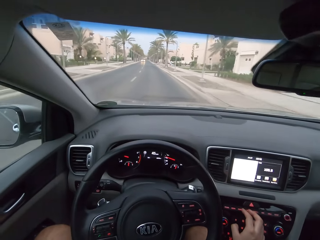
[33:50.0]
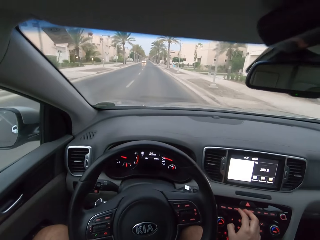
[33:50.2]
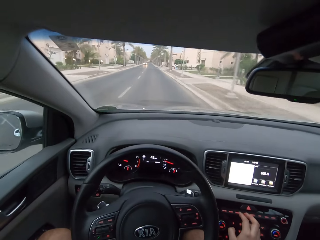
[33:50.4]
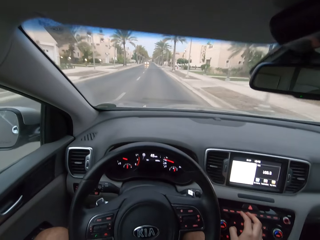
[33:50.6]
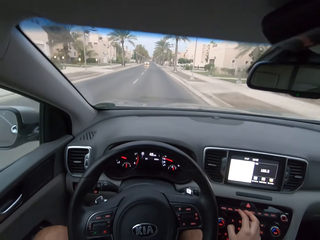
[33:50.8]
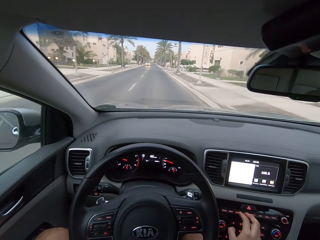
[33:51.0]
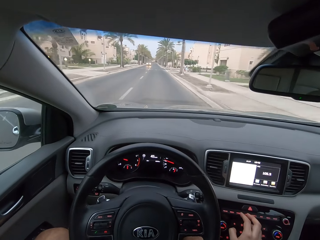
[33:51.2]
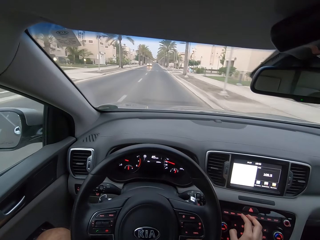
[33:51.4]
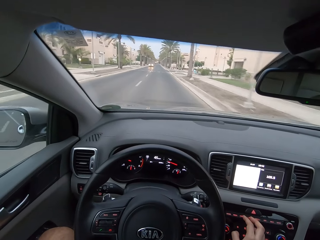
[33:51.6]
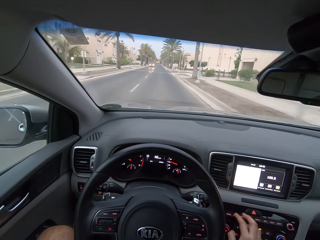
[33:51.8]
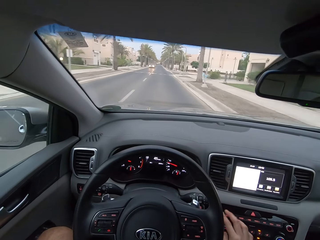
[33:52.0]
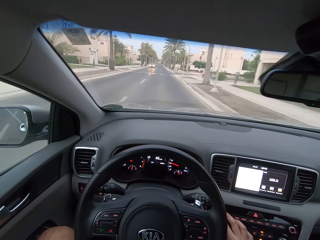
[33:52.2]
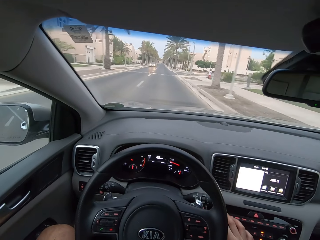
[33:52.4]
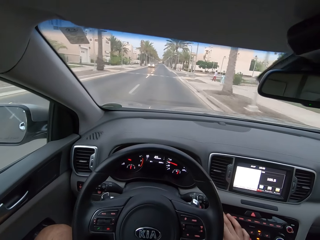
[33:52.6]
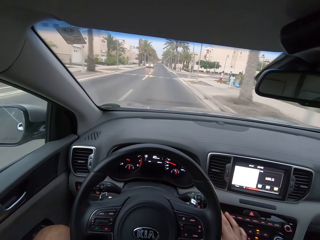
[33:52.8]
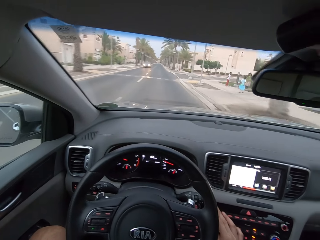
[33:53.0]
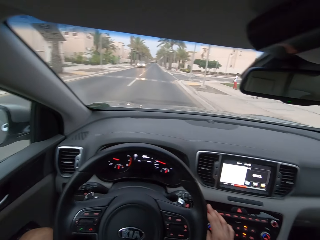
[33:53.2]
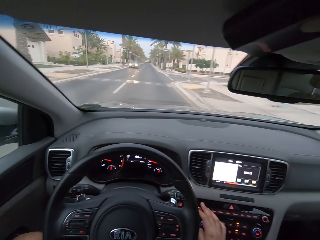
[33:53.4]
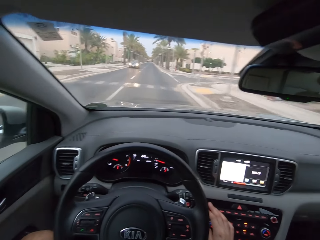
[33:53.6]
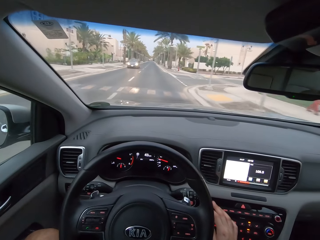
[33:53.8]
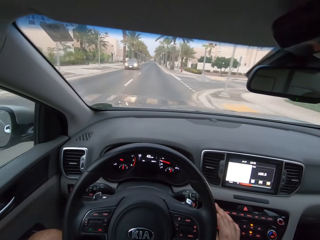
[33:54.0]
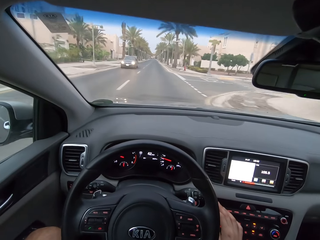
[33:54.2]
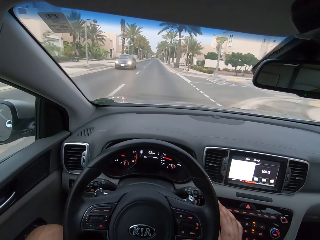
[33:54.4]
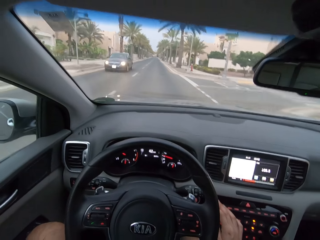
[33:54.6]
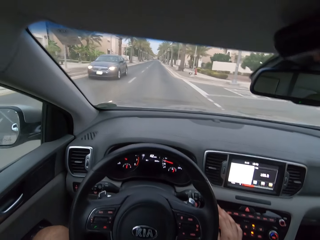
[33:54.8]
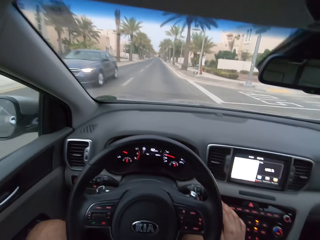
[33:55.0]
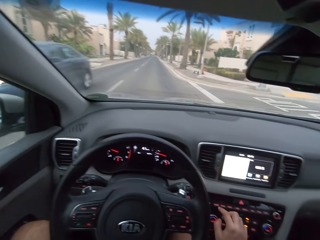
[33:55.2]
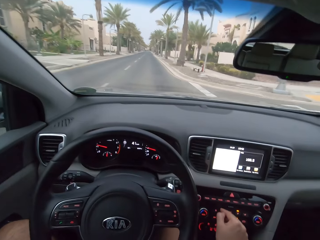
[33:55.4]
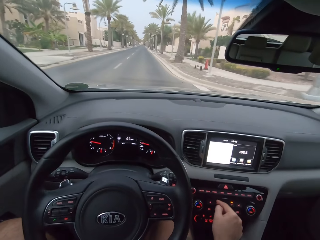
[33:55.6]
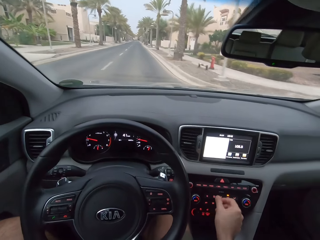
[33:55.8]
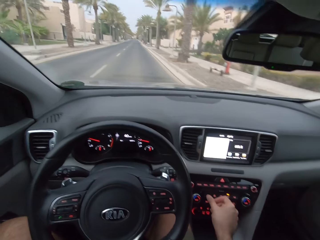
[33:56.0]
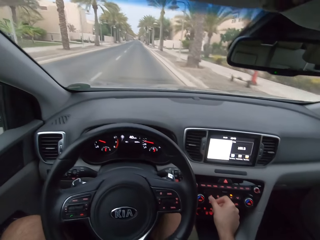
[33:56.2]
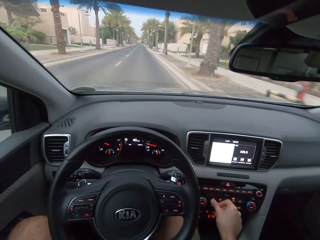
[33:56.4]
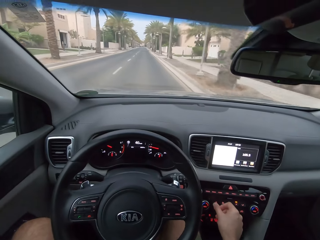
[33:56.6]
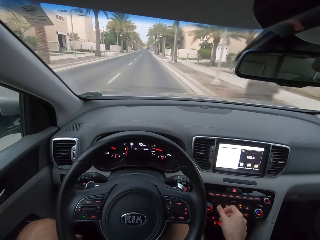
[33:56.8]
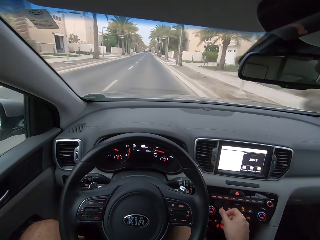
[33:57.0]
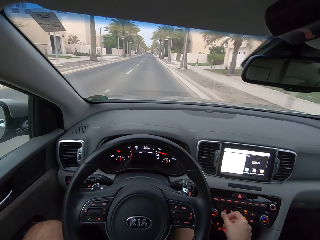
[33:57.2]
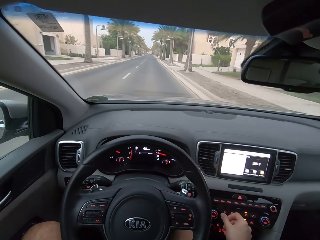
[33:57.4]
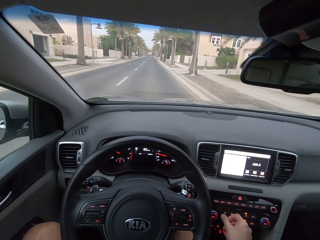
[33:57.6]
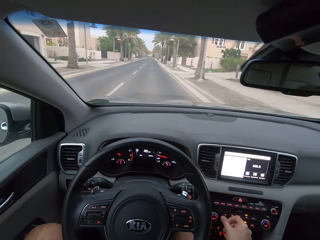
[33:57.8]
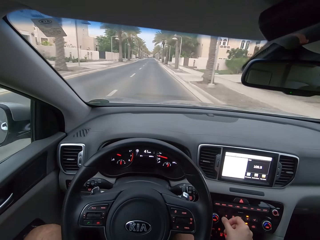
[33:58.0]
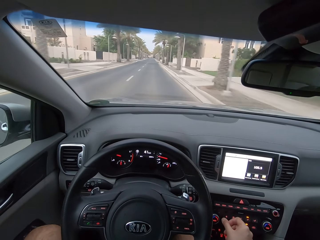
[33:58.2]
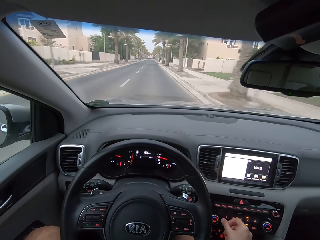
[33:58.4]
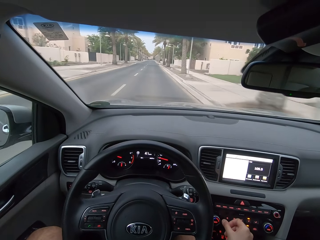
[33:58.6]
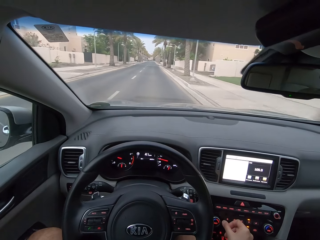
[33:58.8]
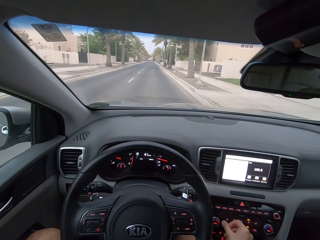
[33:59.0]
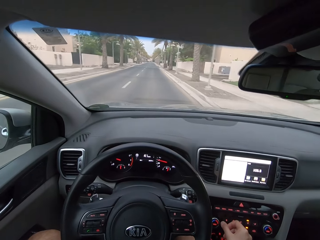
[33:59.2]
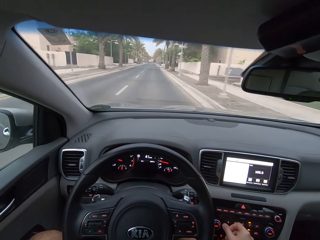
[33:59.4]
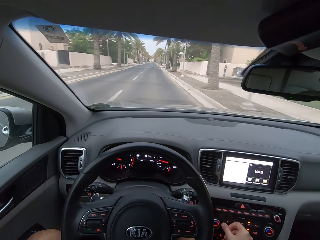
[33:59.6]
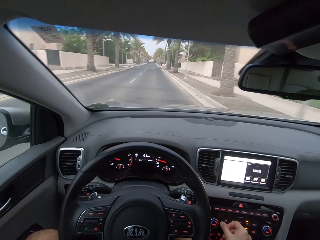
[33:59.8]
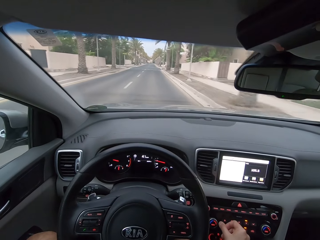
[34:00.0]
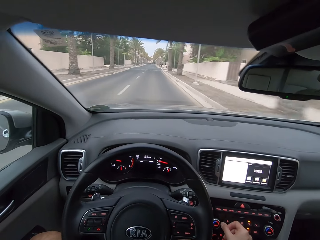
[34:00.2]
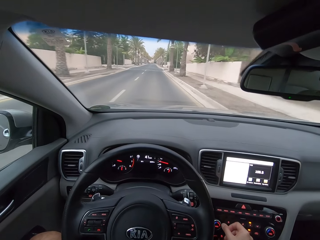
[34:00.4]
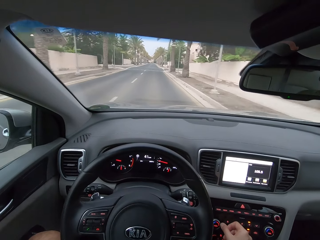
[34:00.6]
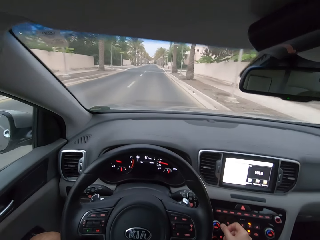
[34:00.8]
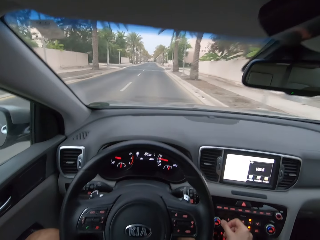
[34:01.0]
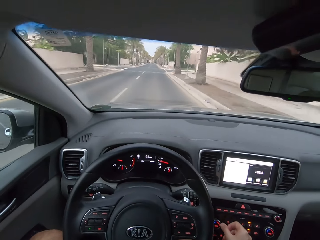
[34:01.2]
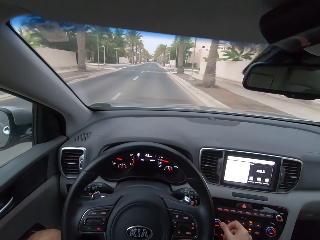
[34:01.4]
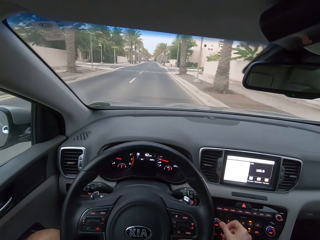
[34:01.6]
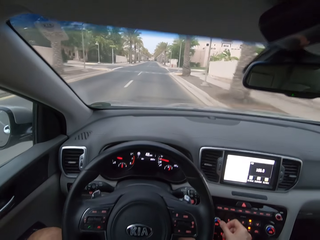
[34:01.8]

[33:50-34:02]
The camera wearer tunes a radio. They turn on the radio. They drive a car on a road.

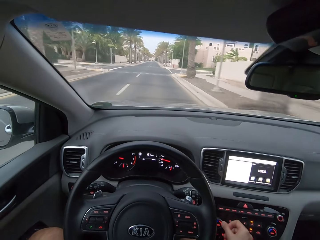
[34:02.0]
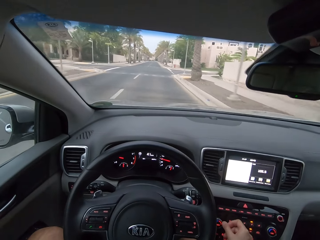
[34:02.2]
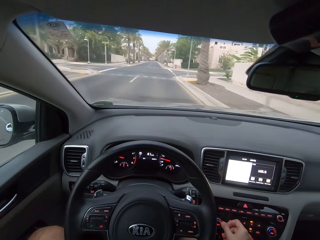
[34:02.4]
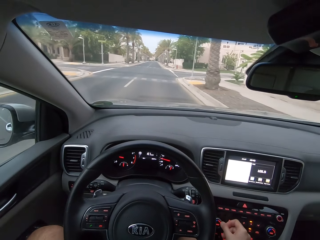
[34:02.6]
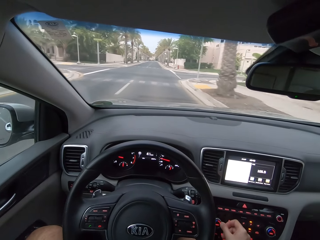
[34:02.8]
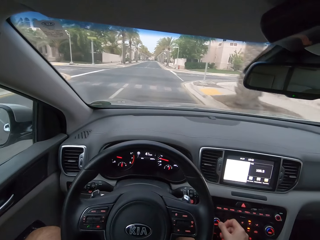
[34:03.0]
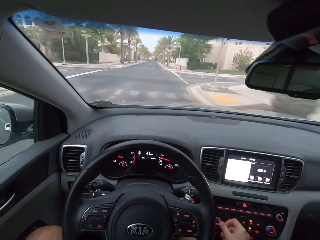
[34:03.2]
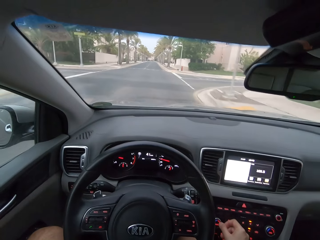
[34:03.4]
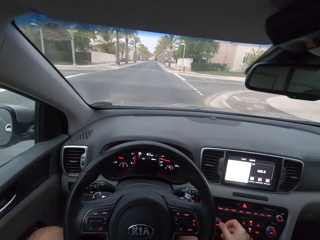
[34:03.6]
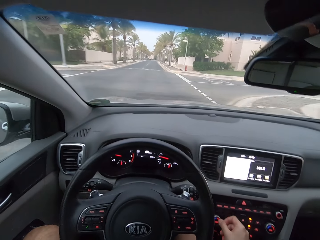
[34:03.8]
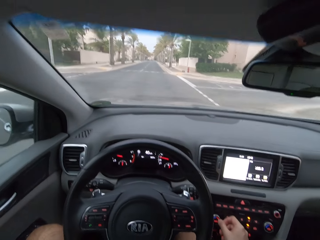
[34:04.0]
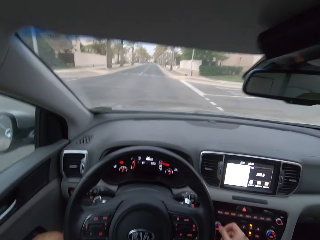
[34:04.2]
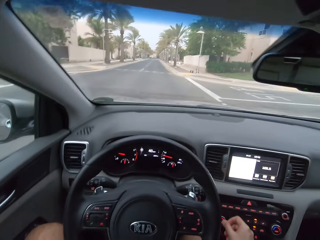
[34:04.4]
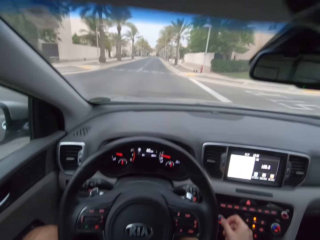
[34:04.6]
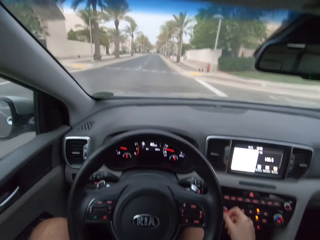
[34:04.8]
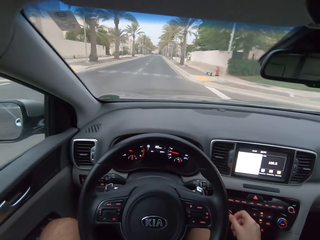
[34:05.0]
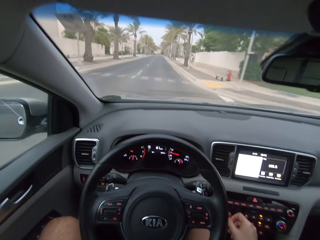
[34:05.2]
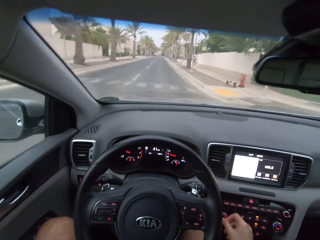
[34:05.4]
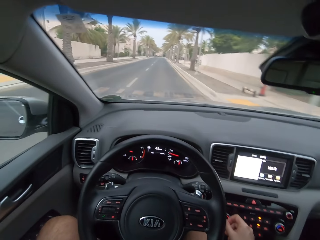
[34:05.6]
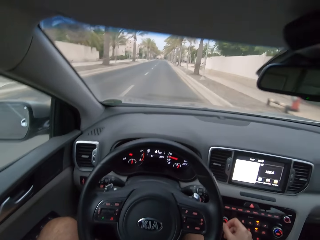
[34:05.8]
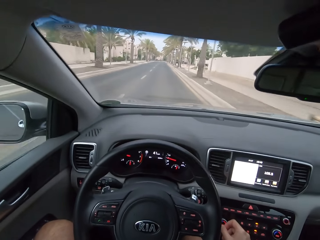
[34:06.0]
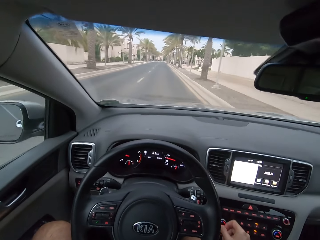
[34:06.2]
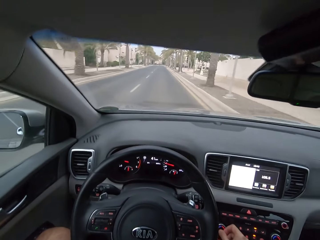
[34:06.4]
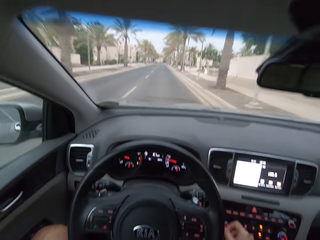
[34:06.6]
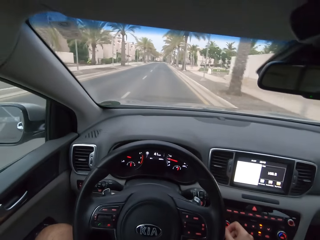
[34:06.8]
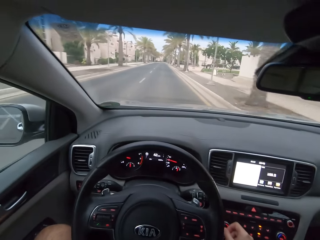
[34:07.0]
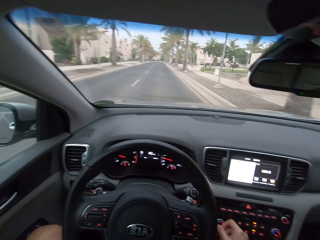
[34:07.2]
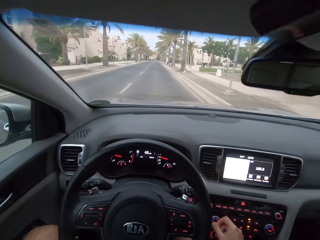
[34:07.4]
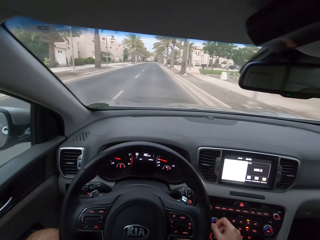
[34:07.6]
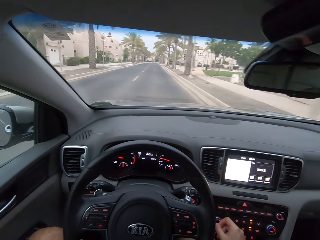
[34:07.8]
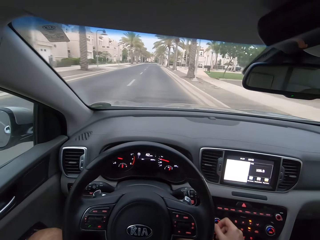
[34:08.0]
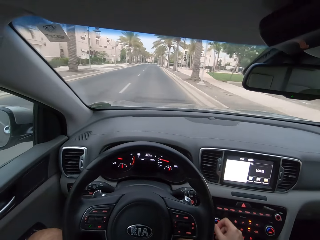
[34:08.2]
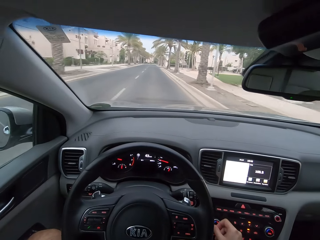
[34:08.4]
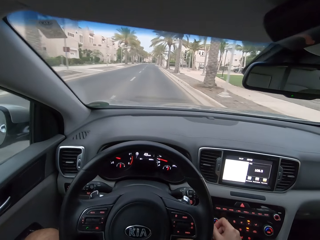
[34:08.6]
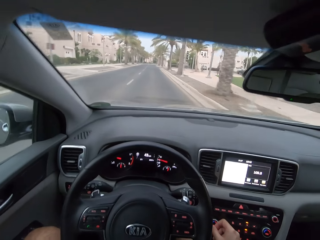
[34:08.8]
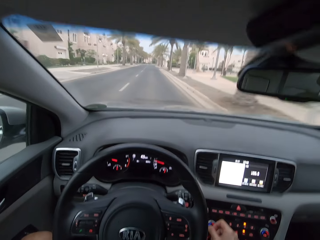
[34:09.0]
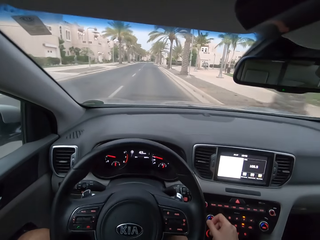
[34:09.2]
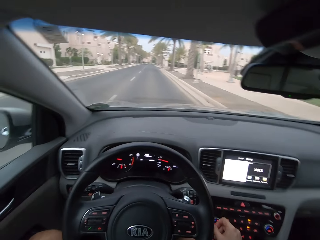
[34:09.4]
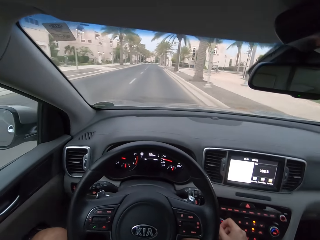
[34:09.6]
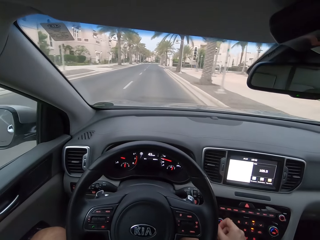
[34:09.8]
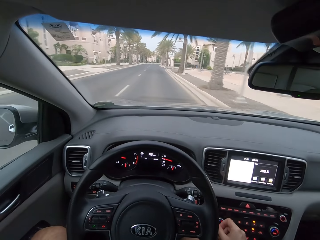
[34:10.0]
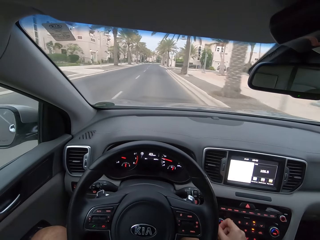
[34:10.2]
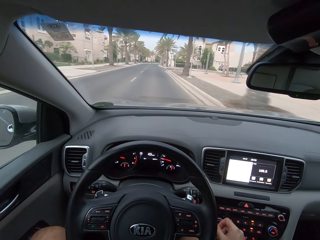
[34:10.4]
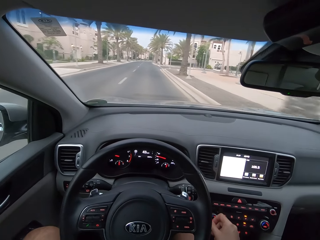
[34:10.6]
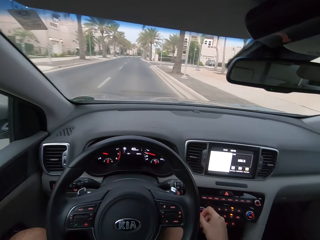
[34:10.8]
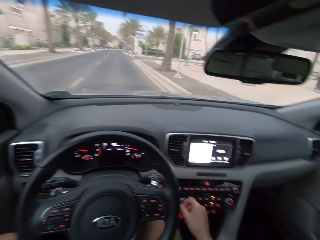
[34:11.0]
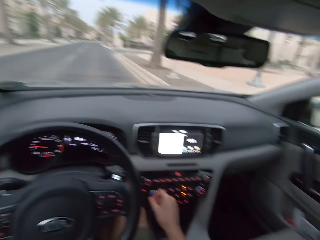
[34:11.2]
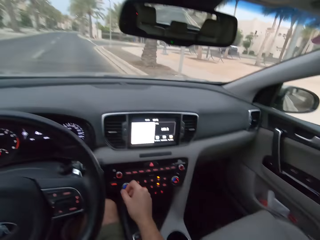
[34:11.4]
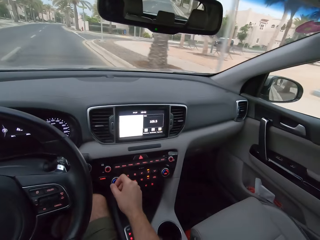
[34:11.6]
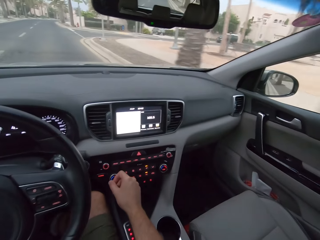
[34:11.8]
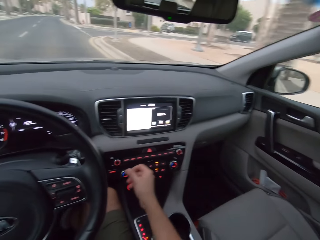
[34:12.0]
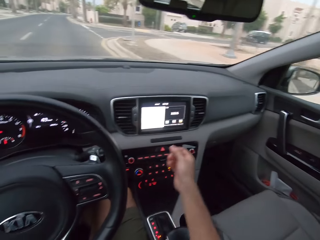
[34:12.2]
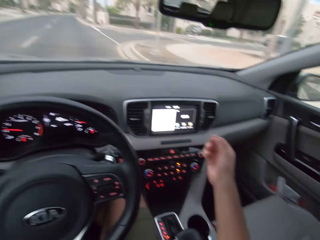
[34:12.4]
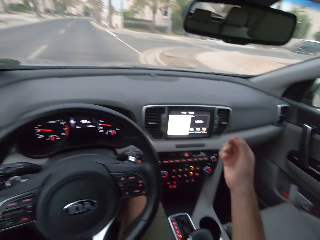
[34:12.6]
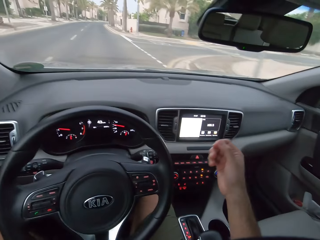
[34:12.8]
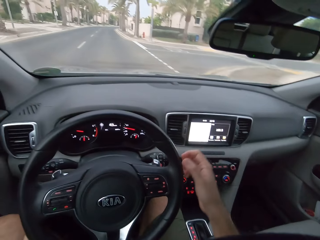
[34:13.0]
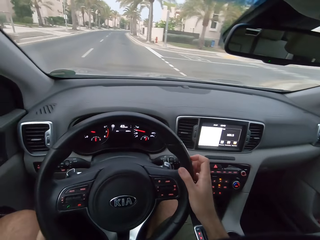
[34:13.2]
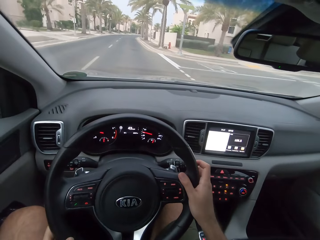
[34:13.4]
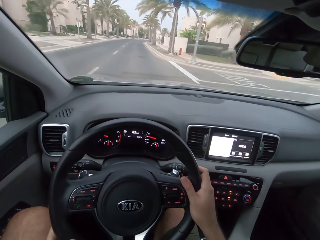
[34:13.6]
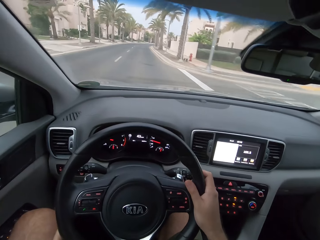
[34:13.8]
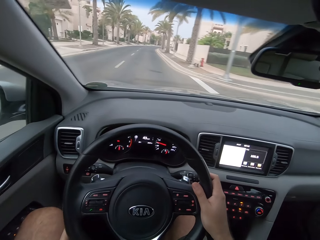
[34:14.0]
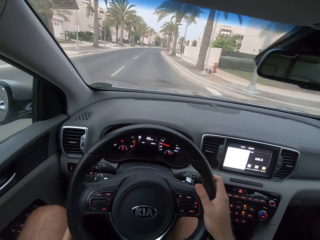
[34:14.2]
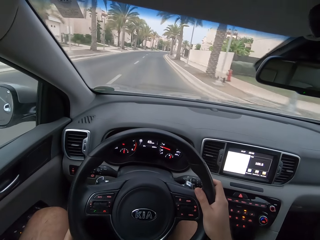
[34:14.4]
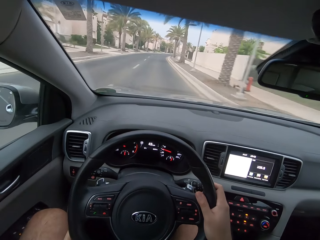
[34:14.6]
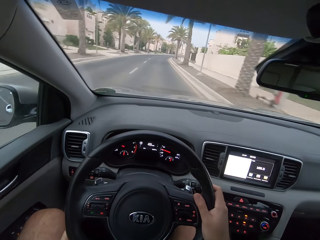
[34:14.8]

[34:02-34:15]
The camera wearer looks around a road. They put the right hand back on the steering wheel. They drive a car on the road.
